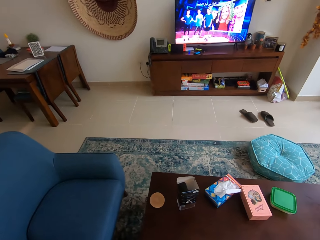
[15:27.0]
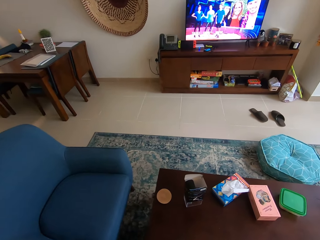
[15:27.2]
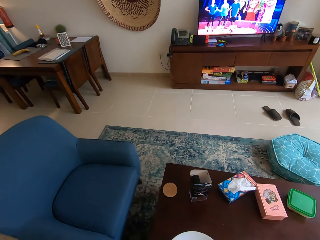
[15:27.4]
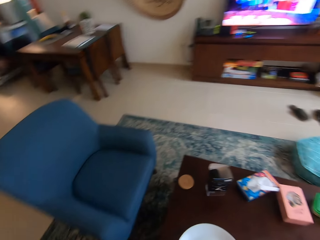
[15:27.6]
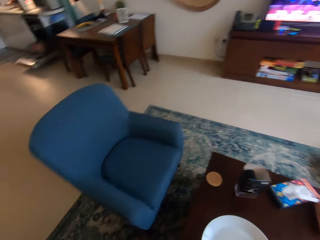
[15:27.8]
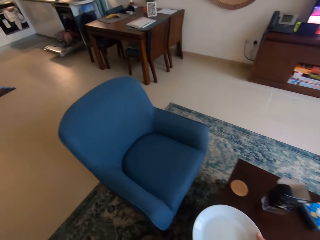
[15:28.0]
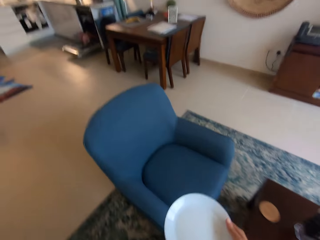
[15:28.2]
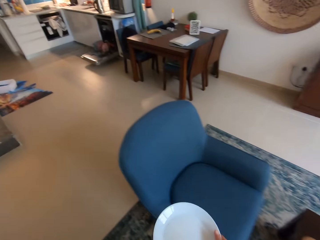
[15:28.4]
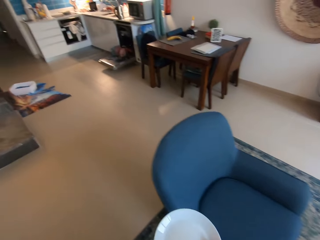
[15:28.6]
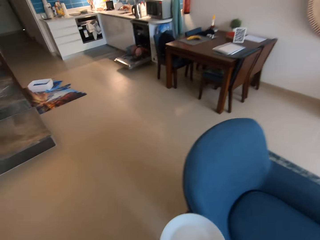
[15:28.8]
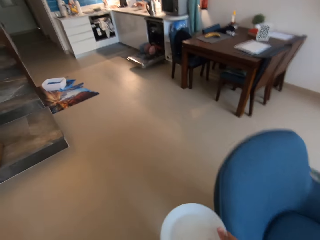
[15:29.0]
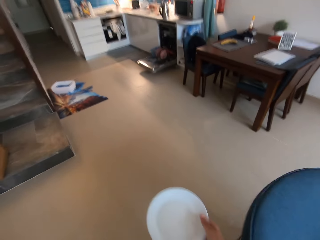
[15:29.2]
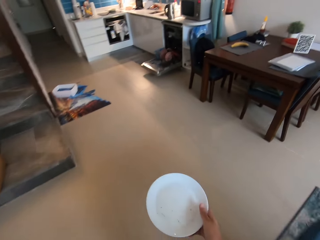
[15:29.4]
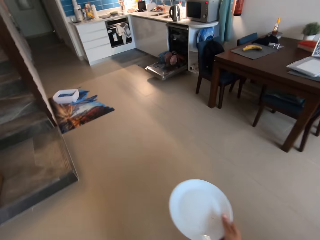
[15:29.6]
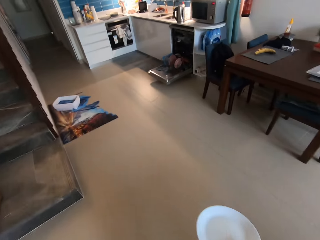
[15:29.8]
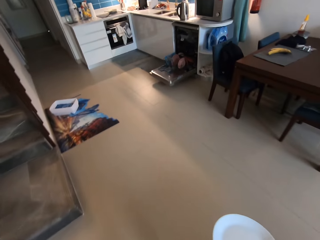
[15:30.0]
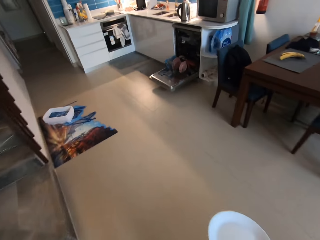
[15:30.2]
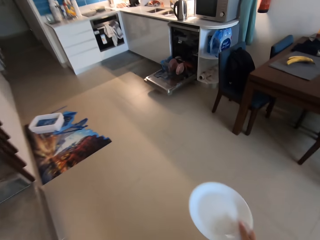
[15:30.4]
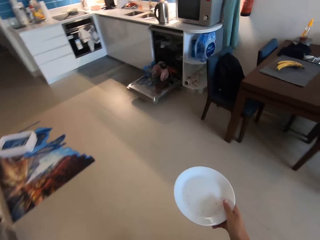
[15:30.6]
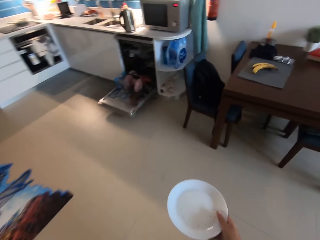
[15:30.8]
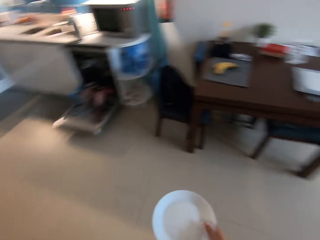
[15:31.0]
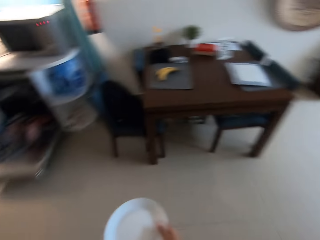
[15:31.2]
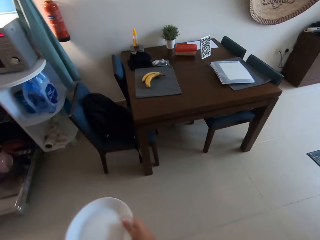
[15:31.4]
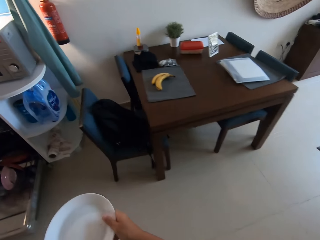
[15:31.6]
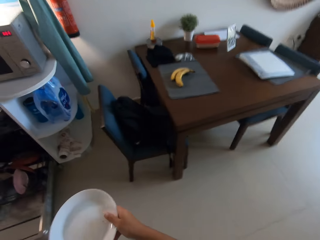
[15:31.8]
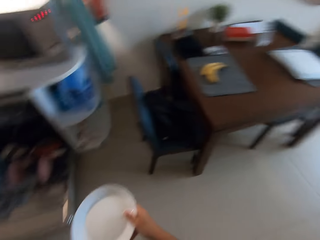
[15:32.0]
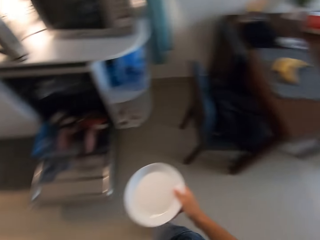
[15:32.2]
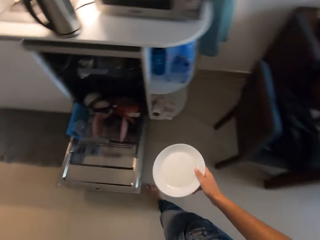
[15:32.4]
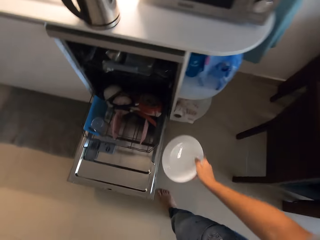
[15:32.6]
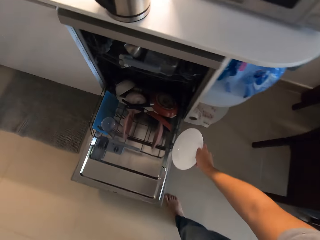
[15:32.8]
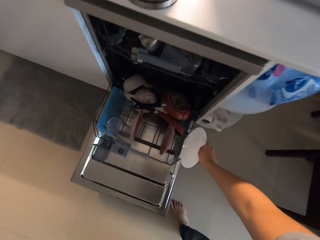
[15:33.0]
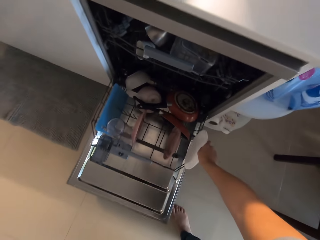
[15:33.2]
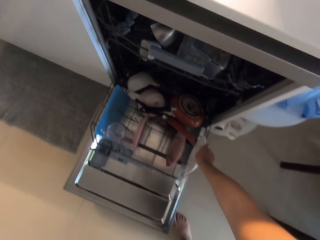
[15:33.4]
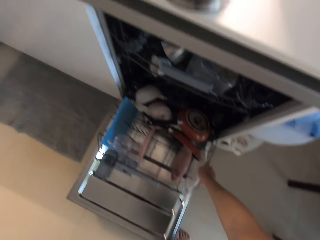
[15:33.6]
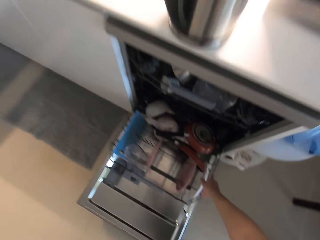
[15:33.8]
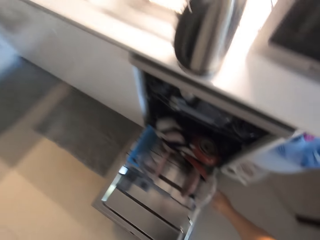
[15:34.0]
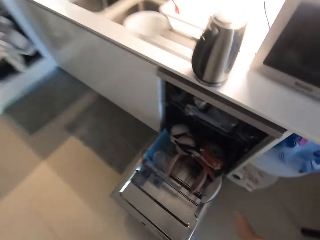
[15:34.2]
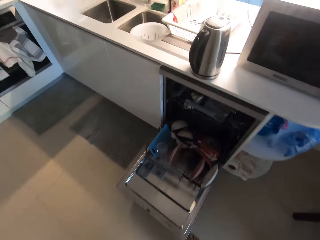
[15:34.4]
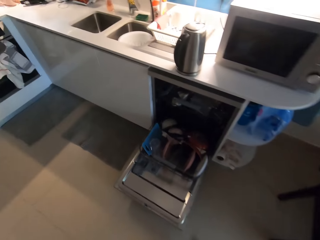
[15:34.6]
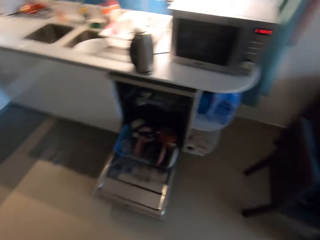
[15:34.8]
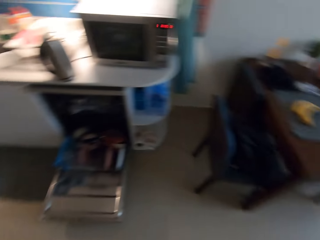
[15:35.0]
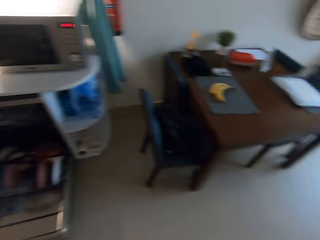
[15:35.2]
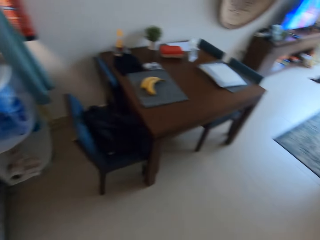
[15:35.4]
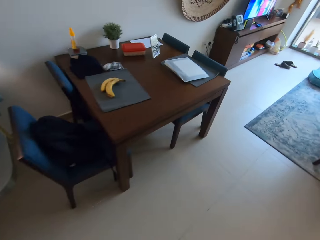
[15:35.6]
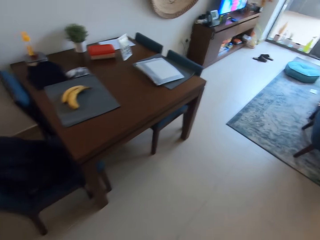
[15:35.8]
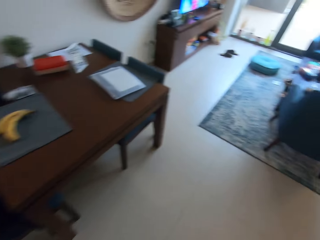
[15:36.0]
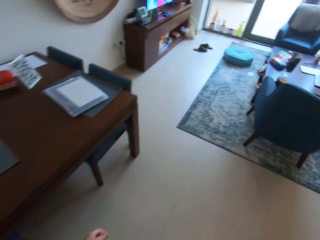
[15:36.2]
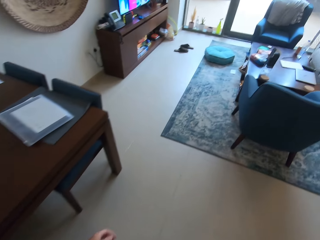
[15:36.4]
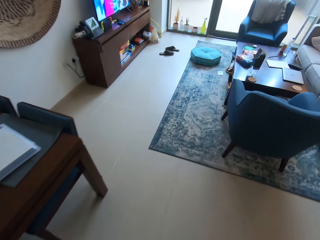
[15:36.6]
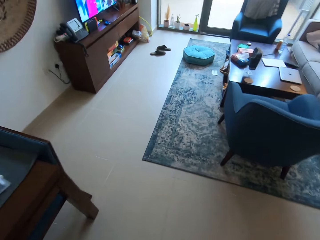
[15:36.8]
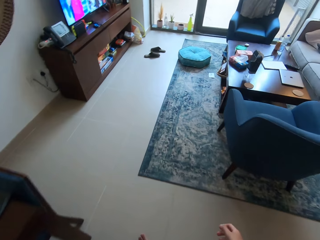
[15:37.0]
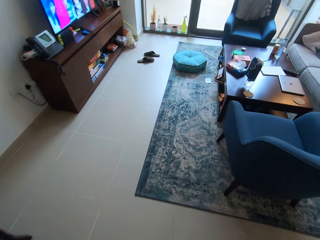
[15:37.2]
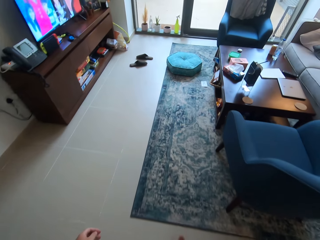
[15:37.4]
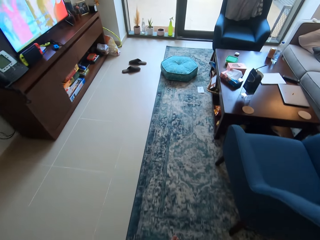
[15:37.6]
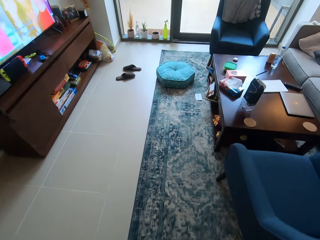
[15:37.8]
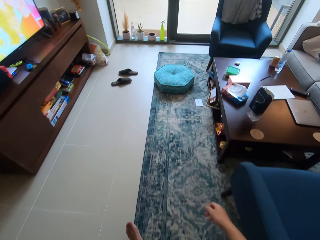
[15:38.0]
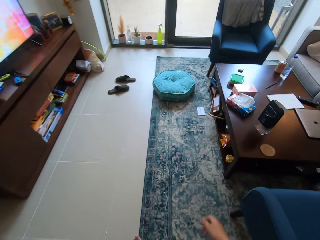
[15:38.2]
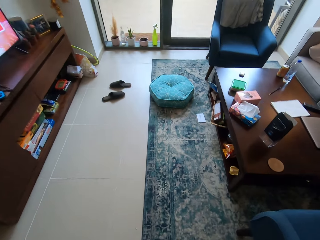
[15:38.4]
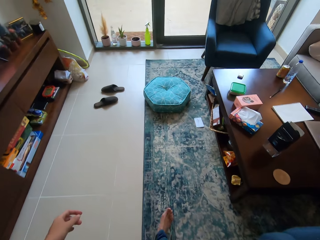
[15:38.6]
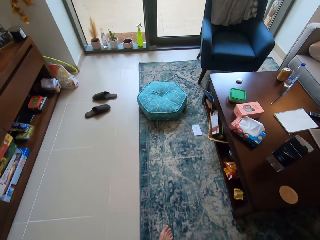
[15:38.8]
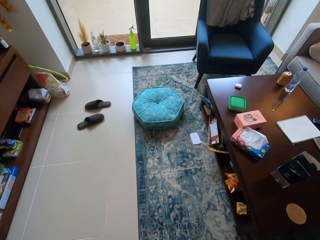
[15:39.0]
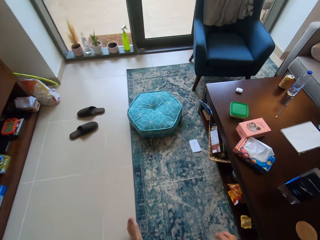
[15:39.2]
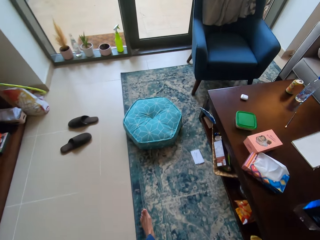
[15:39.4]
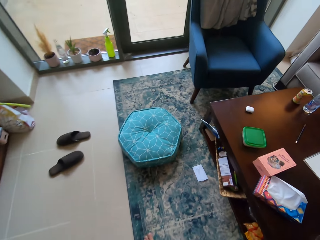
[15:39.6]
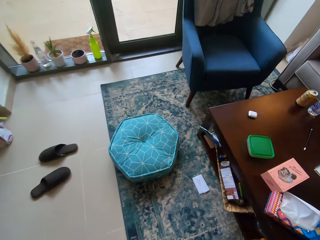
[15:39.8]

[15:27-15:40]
The camera wearer passes the plate to her right hand. They walk toward a dishwasher. They put the plate in the dishwasher with his right hand. They walk toward the table.

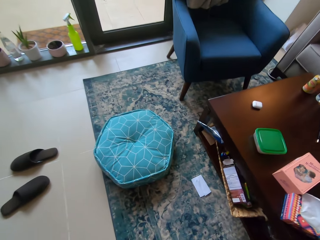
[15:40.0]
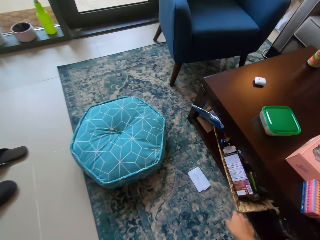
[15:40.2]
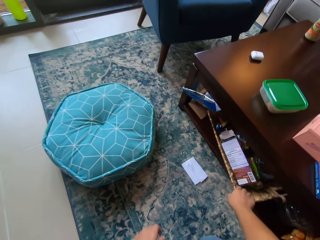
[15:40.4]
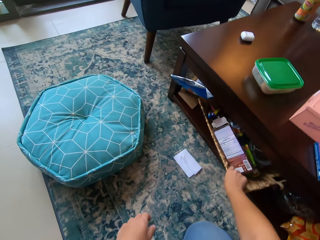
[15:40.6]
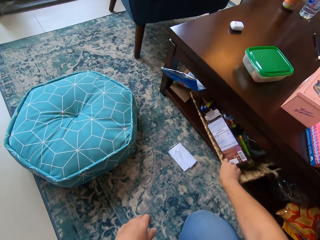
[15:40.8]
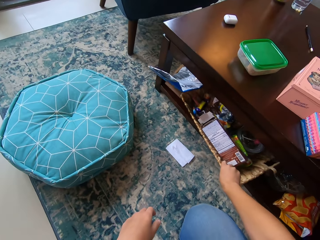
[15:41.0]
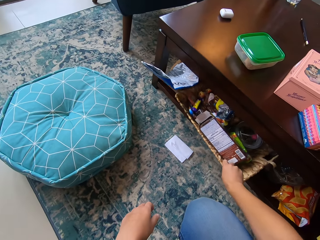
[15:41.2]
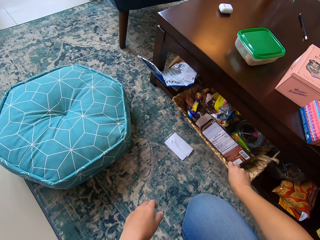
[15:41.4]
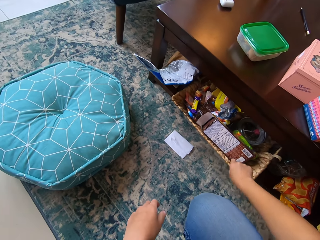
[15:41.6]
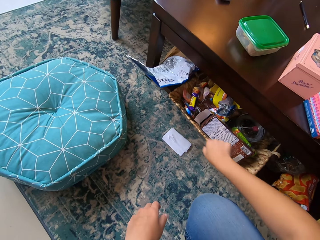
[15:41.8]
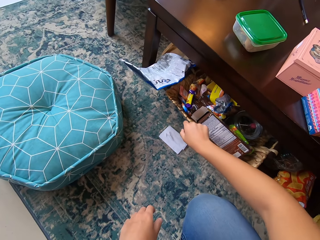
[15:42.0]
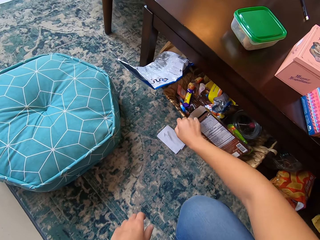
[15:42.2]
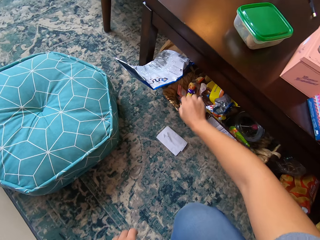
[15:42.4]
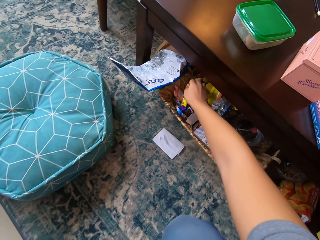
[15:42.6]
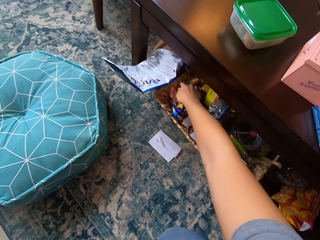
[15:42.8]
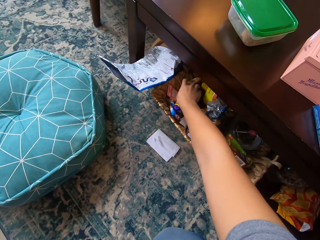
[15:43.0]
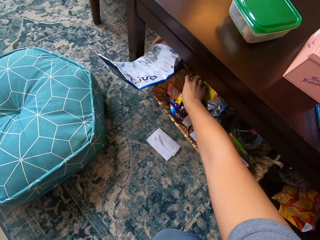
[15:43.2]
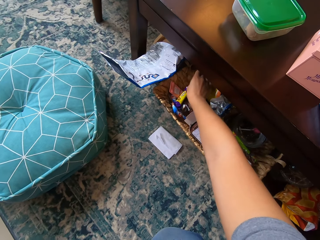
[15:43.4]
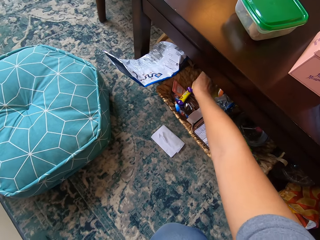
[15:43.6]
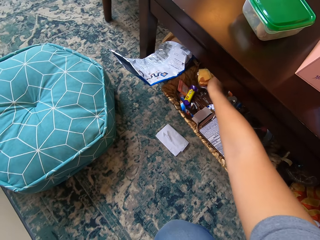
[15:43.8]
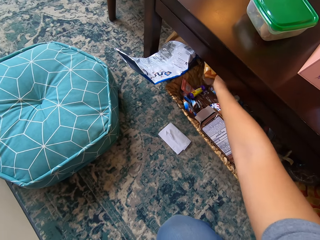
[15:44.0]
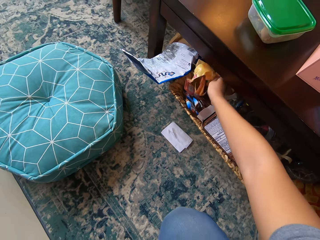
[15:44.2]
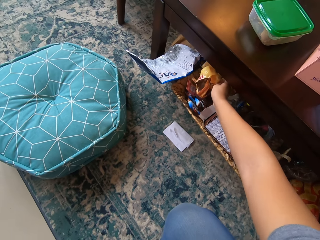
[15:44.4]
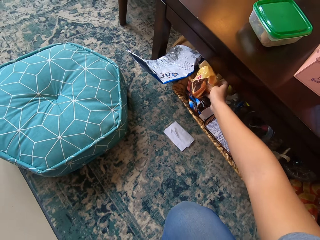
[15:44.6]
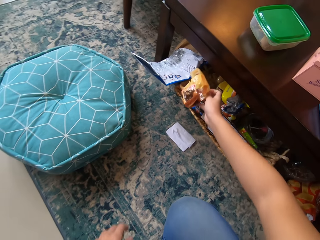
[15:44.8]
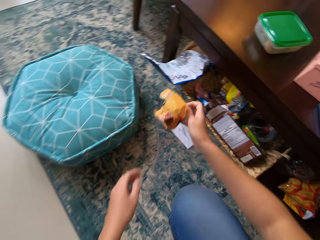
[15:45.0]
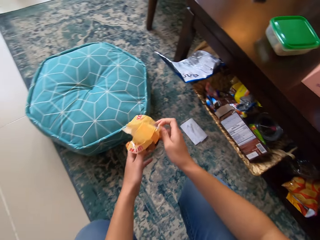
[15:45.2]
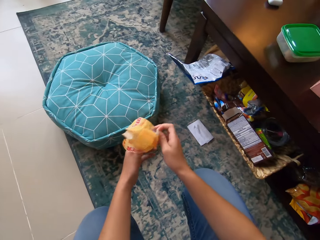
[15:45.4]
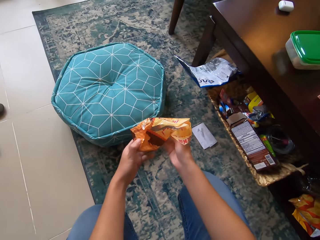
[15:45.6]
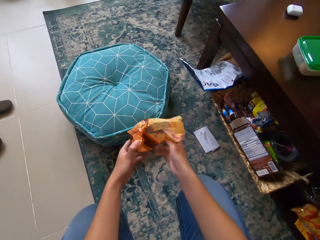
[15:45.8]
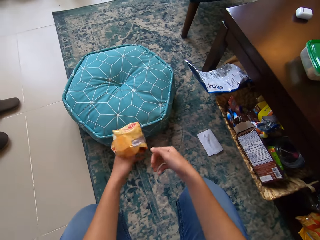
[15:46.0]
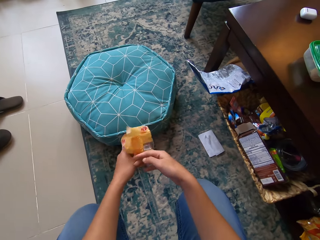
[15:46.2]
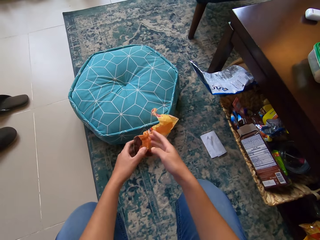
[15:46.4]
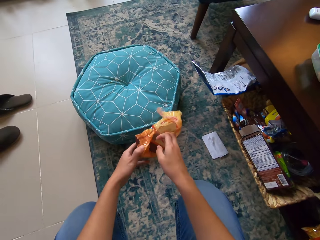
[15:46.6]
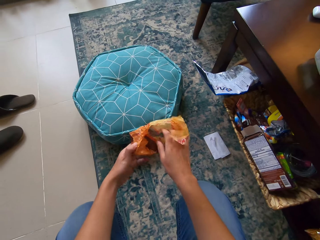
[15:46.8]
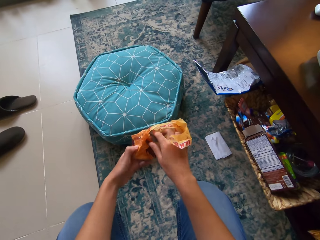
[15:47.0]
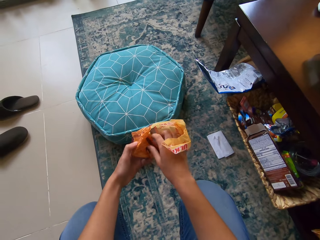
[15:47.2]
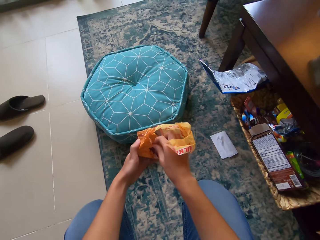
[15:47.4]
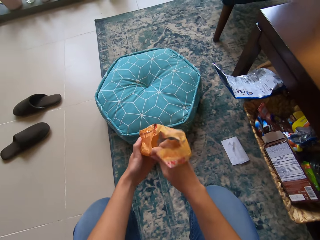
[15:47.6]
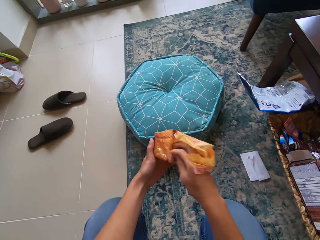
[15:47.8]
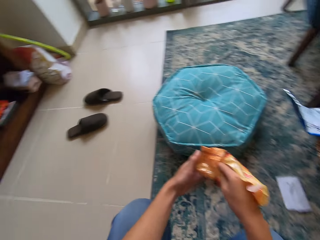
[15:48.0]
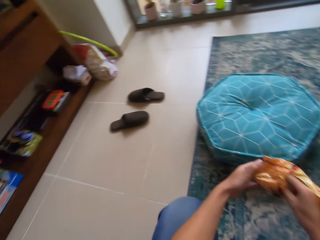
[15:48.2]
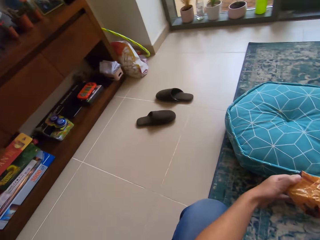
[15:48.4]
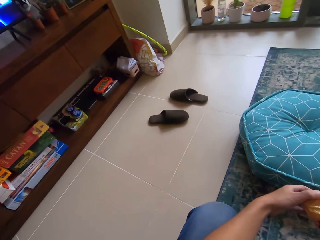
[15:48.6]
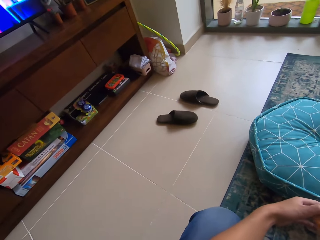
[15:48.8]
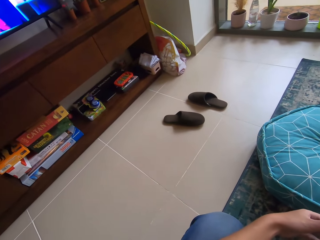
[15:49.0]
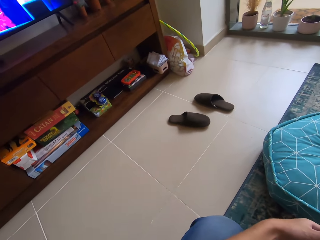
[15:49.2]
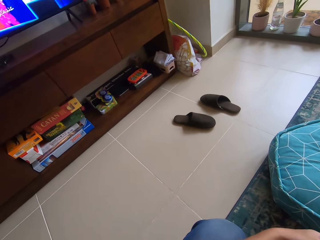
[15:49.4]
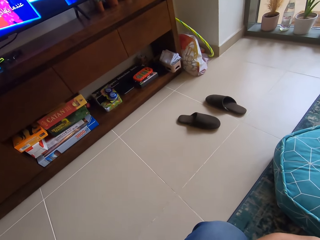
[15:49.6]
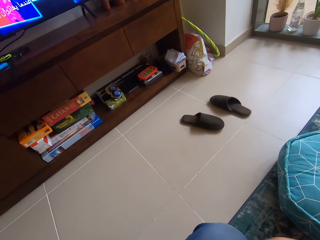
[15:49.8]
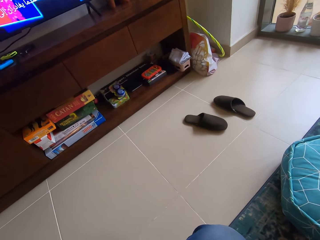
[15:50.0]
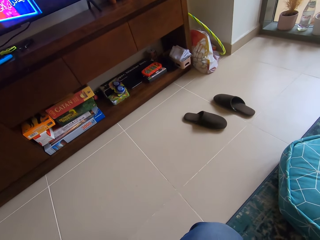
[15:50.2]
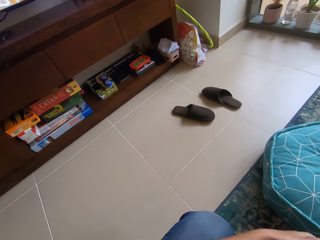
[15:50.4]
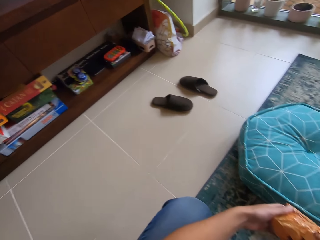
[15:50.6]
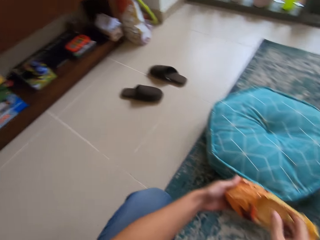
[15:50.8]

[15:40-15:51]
The camera wearer pulls out a tray or basket from under the table with her right hand. She picks up a yellow nylon or packet of biscuit in the tray with her right hand. She holds the yellow nylon with her hands. She holds the yellow nylon with her left hand. She opens the yellow nylon with her right hand. She picks up a piece of biscuit from the packet of biscuit. She looks around a room.
